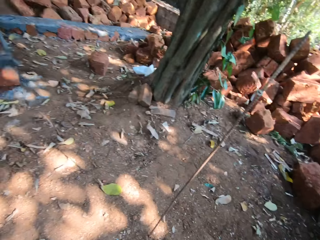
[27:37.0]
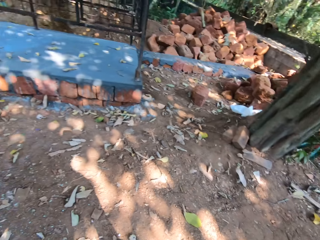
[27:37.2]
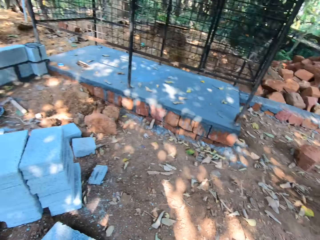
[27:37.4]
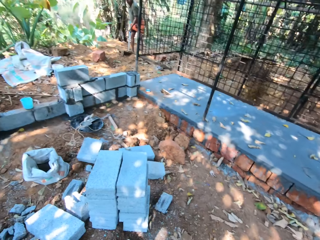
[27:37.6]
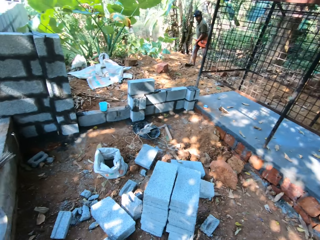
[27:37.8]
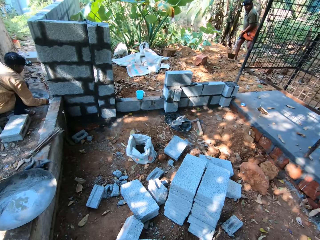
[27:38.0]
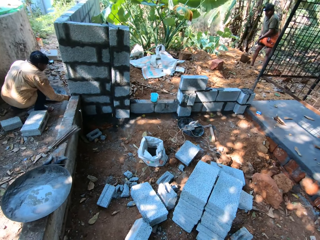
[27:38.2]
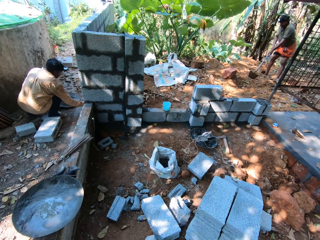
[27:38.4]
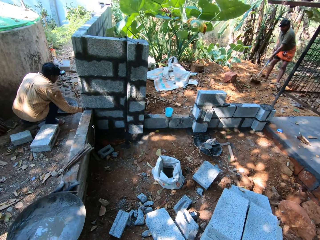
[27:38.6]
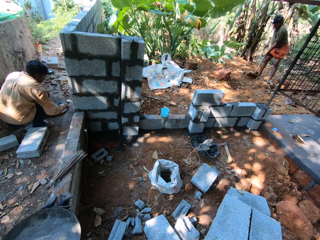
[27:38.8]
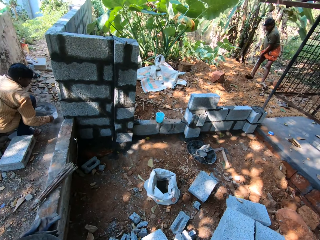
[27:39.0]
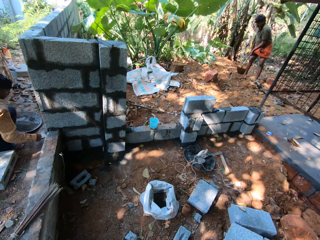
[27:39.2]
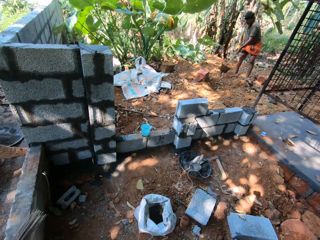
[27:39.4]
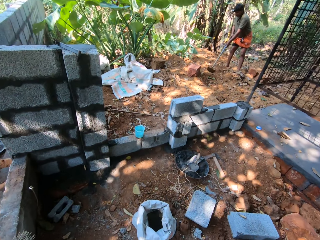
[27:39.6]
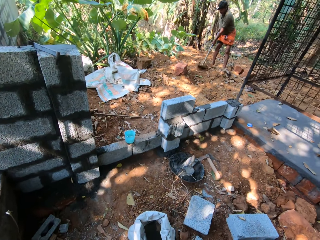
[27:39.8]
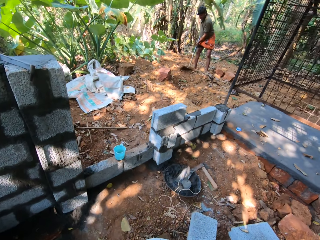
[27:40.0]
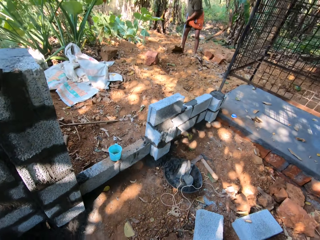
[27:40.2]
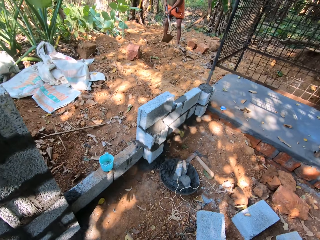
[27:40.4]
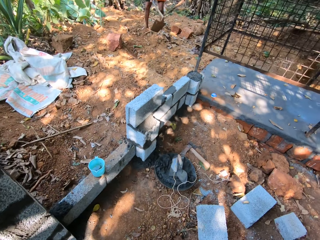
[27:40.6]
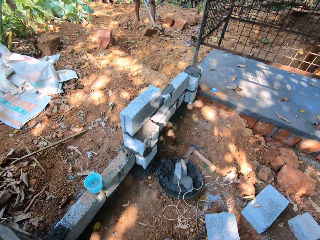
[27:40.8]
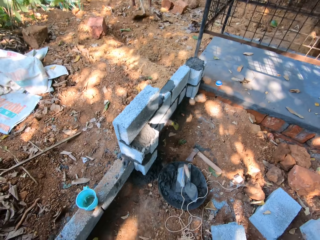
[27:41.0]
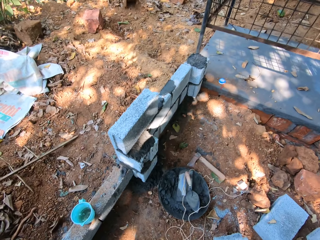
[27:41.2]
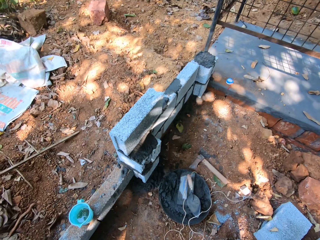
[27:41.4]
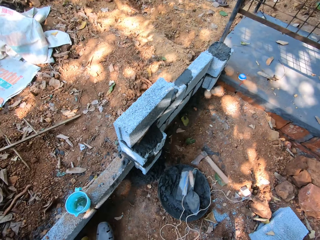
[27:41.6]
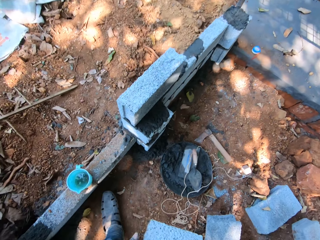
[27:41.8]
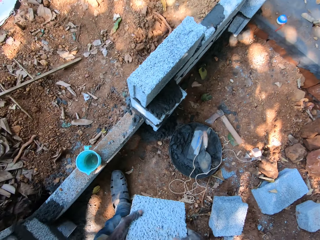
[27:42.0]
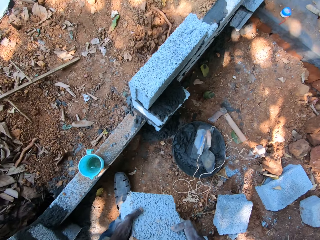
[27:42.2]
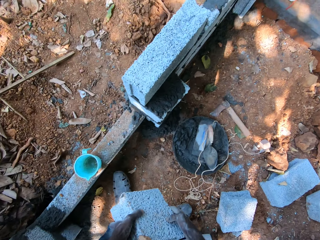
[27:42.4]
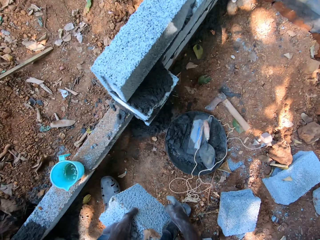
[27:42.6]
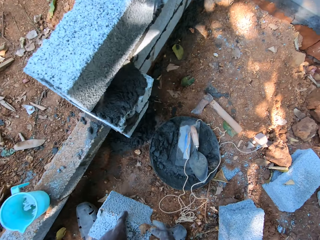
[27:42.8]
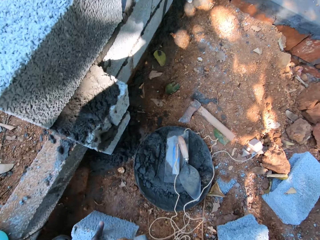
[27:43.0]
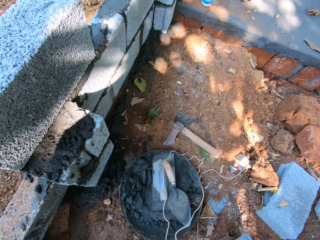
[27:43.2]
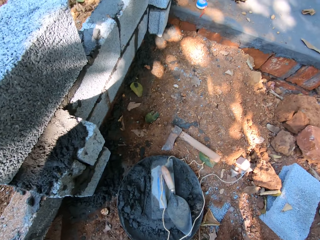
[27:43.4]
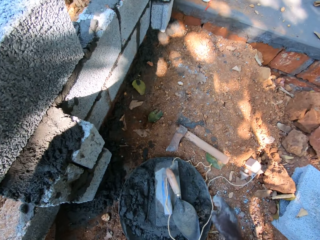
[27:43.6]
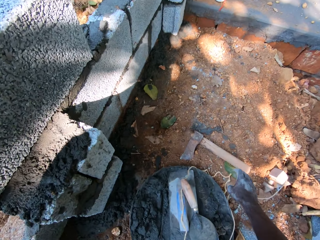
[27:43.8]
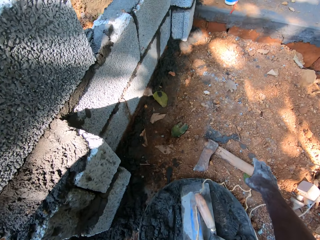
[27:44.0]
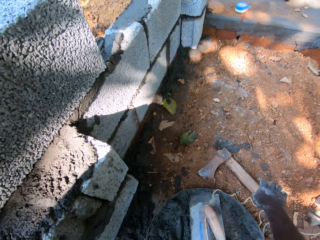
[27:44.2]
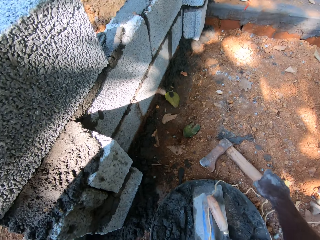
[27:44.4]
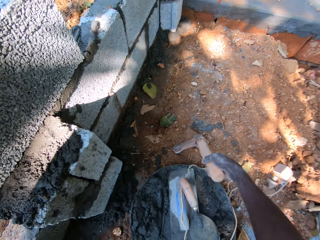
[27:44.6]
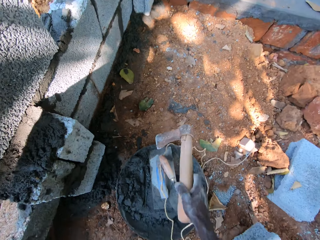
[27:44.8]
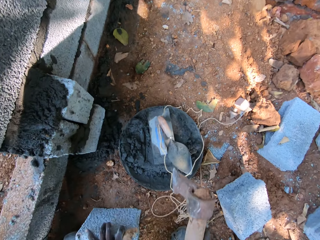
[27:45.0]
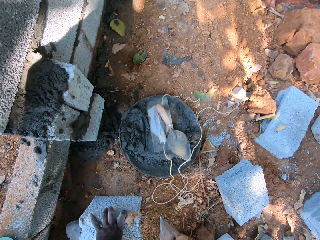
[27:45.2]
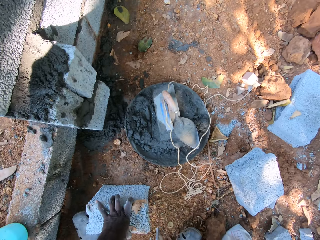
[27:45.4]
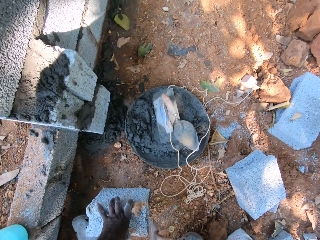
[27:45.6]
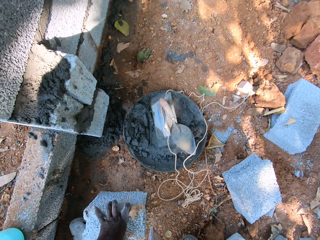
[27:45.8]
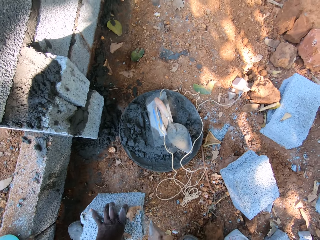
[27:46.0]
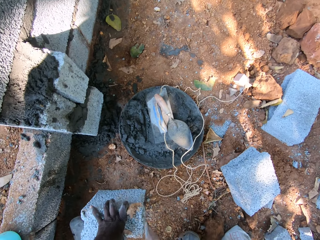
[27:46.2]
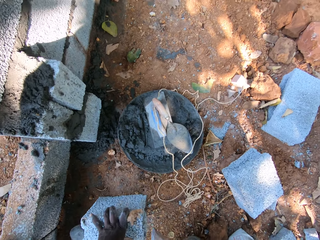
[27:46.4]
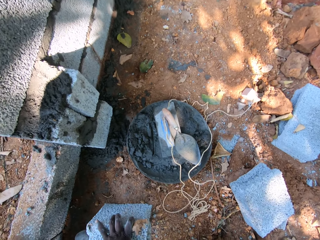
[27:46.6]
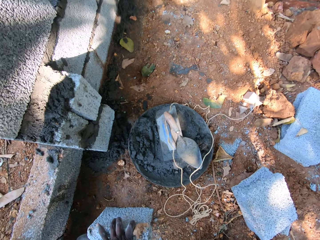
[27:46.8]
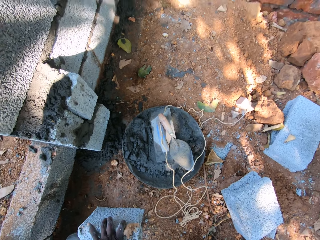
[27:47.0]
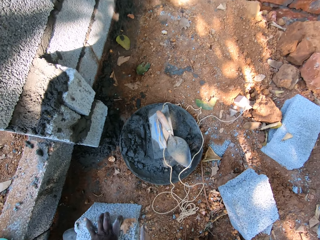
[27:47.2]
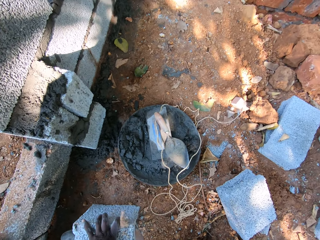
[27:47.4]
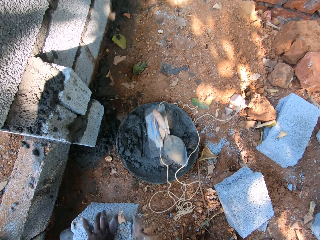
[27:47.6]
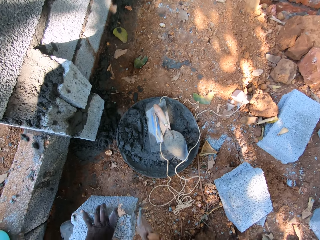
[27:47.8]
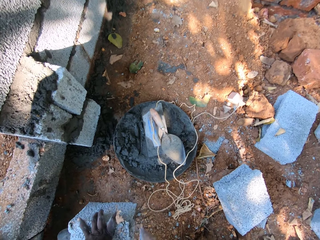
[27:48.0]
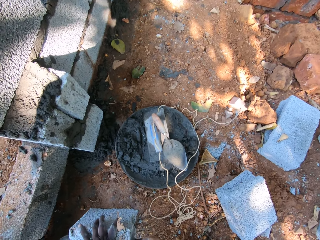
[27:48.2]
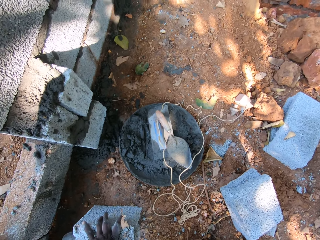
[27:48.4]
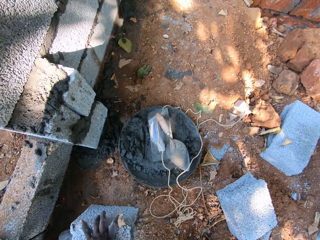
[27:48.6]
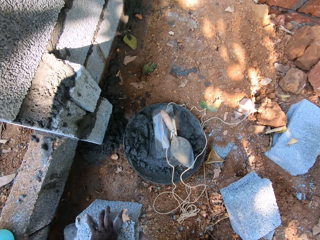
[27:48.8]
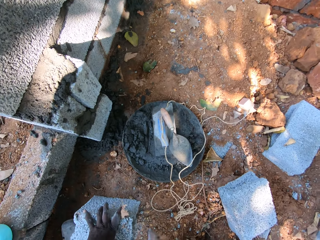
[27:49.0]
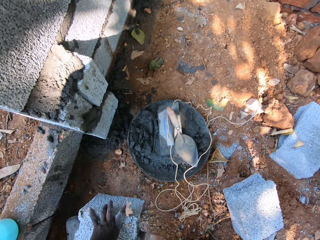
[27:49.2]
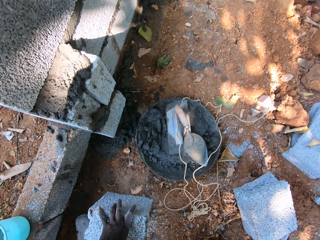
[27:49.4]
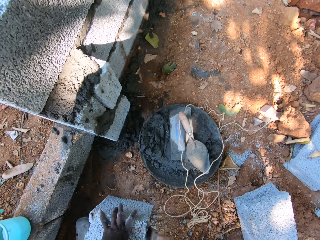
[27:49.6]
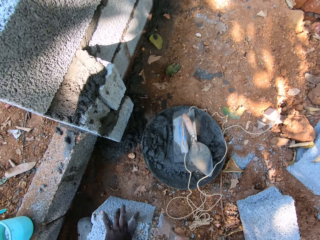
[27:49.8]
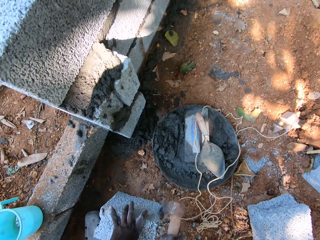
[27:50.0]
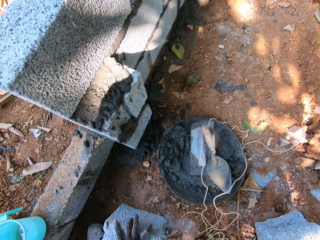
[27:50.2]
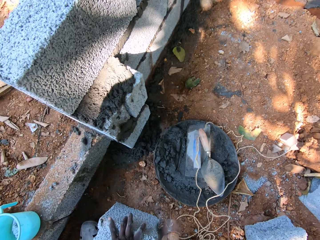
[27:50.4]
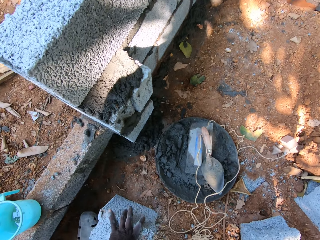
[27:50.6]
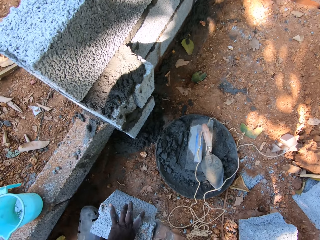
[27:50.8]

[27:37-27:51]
A man tills the ground with a hoe in his hands. The camera wearer looks around. The man pours some mortar on a trowel into a pan on the ground with his right hand. The camera wearer looks at a wall. He carries a stone or block. He drops the block in his hands on the ground. He picks up an axe from the ground with his right hand. He reduces the block in his left hand on the ground with the axe in his right hand.

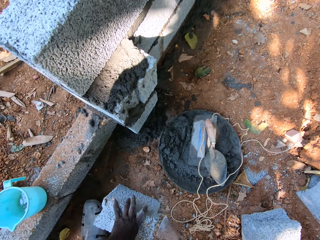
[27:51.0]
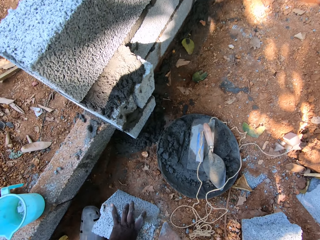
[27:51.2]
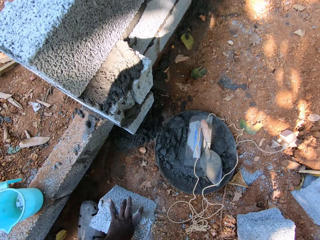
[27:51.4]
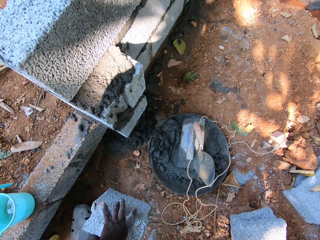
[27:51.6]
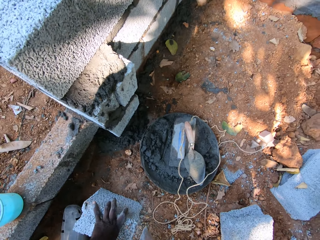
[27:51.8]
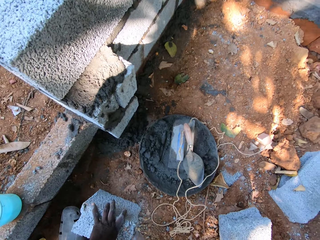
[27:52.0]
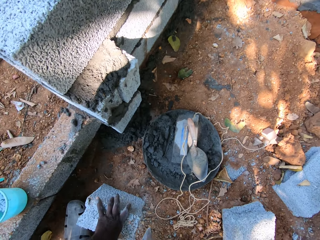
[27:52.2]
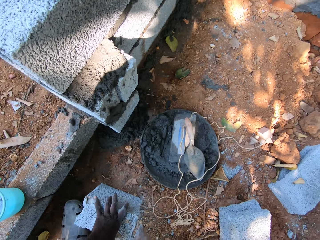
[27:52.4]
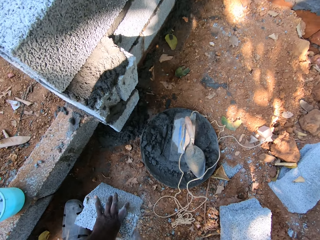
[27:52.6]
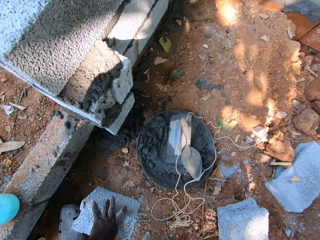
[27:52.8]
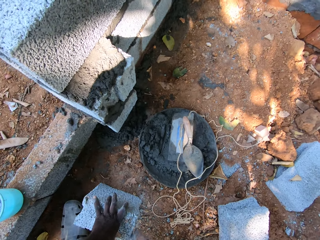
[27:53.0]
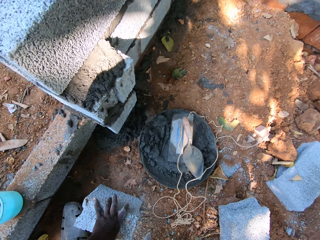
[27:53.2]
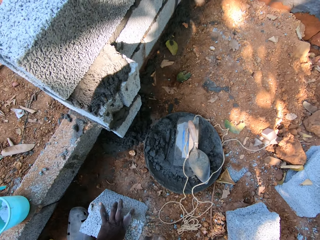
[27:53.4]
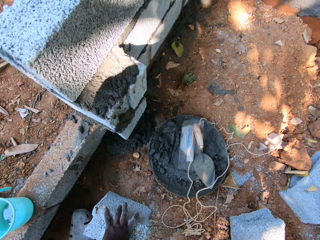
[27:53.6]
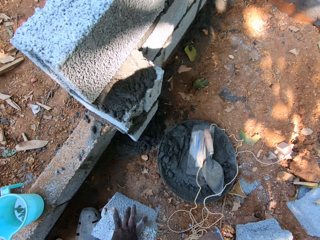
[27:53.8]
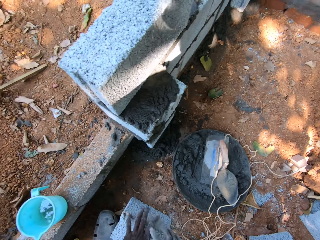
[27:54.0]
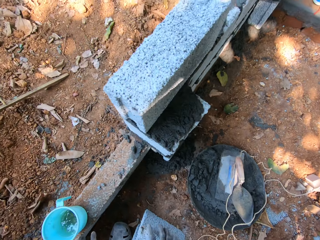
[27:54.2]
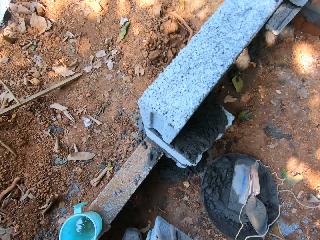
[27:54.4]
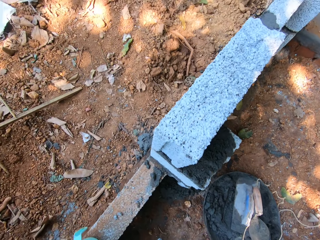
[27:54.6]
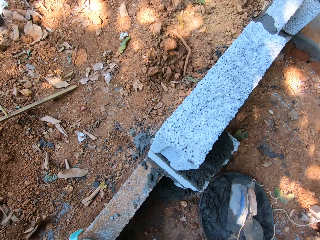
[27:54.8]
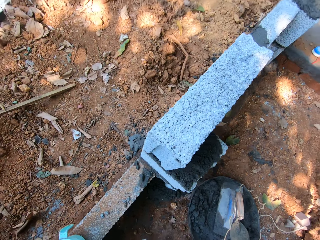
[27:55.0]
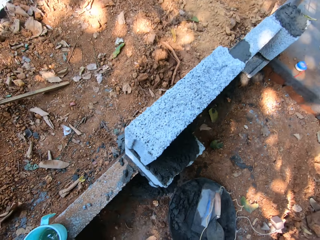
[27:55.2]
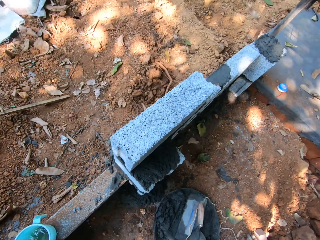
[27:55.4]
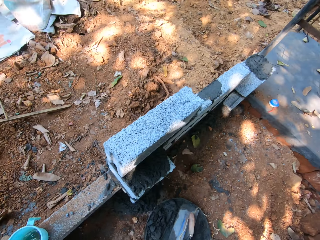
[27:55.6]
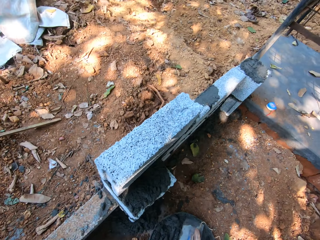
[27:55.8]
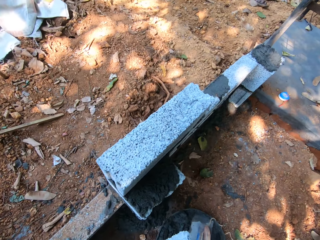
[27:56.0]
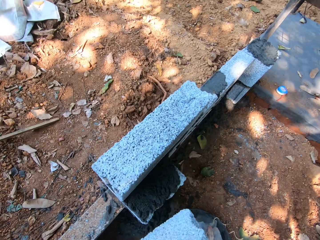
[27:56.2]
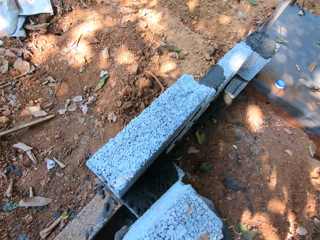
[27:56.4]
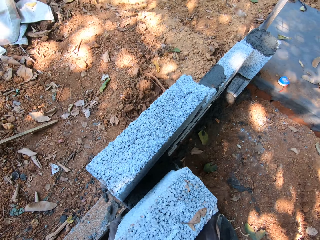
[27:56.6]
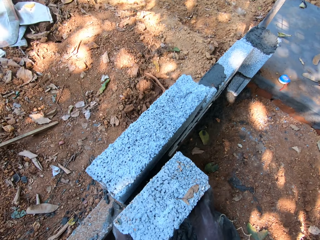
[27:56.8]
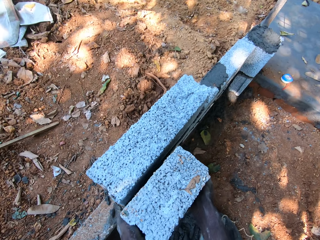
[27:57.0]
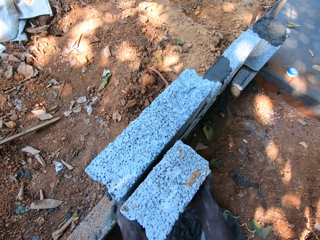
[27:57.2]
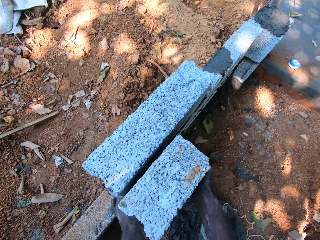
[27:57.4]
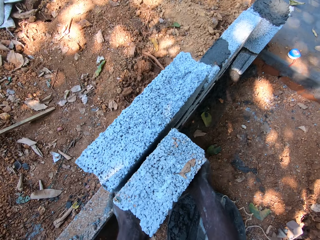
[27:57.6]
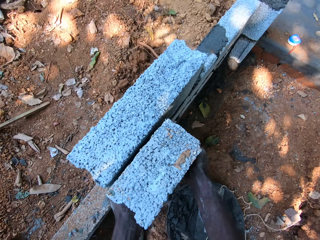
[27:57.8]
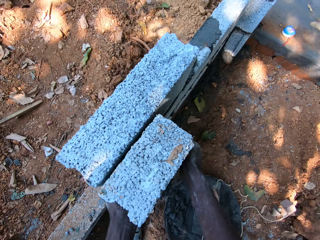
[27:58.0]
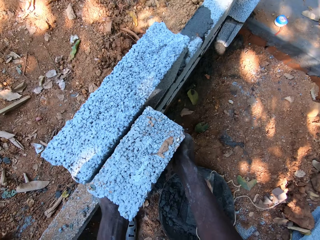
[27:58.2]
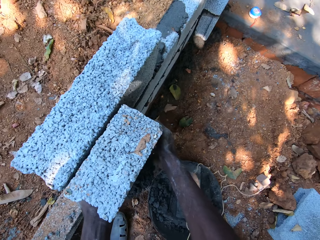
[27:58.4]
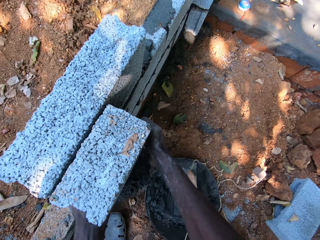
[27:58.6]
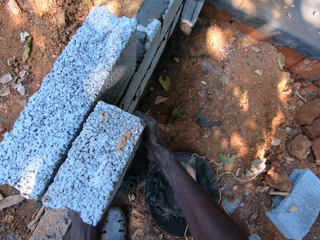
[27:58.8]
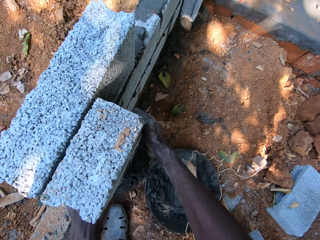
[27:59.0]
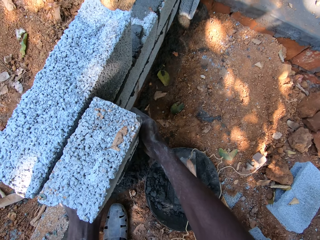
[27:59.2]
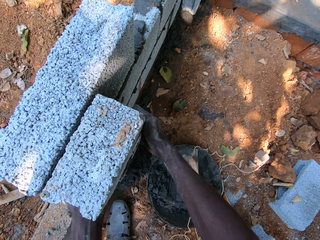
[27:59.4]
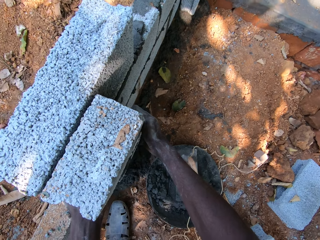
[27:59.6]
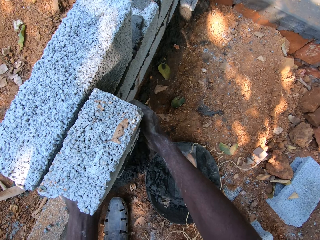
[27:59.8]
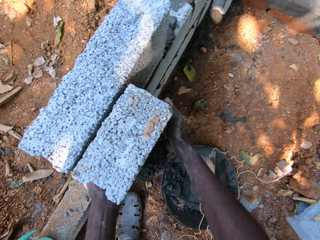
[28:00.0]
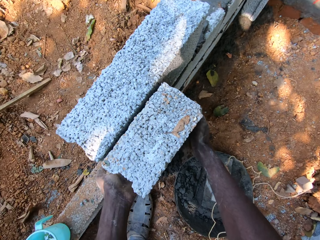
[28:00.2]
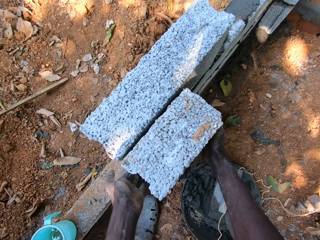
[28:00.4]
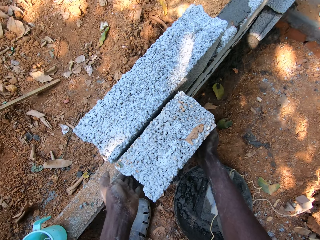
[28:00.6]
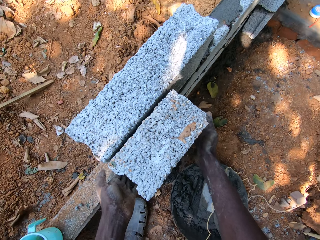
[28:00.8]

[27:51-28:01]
The camera wearer looks at a wall. He lifts a stone or block. He places the block in his hands on the fence.
